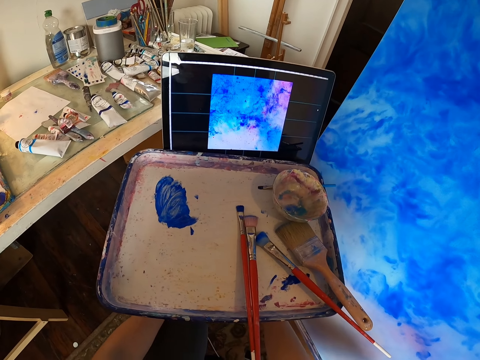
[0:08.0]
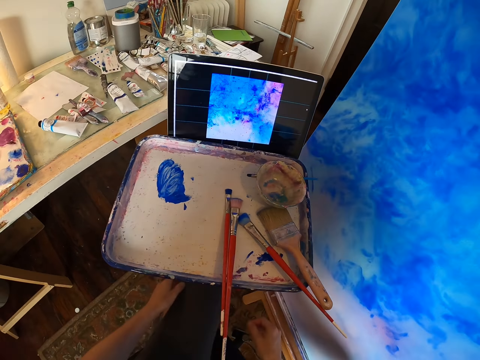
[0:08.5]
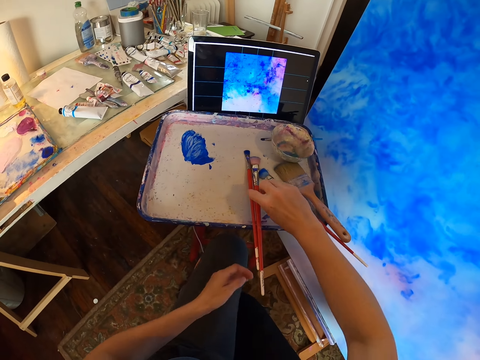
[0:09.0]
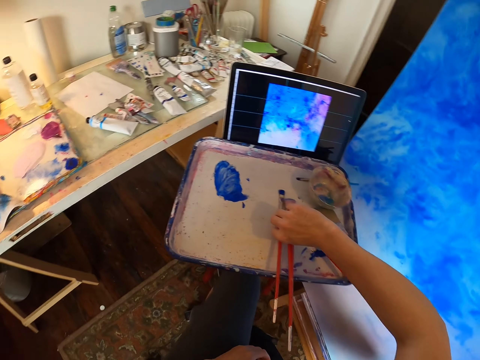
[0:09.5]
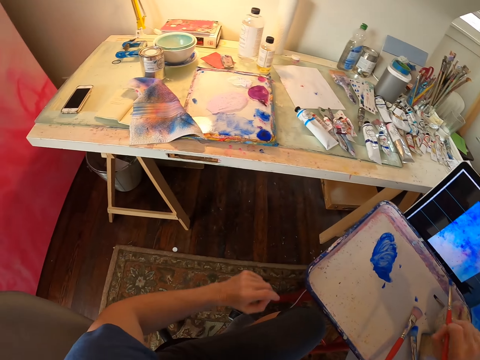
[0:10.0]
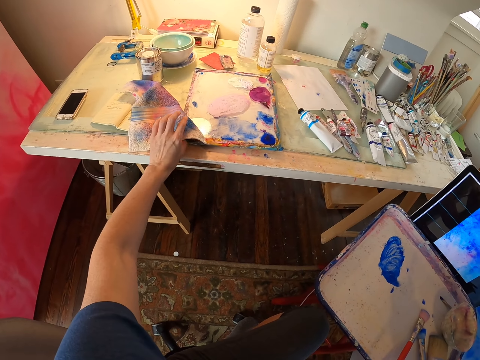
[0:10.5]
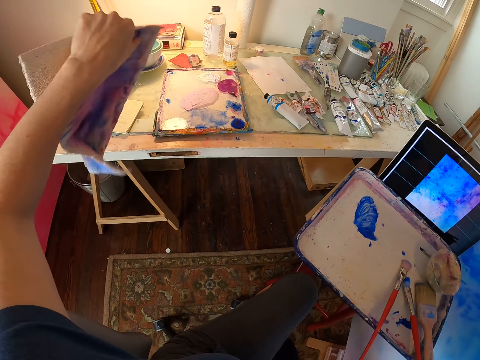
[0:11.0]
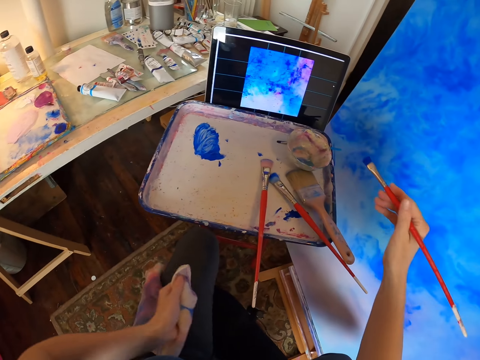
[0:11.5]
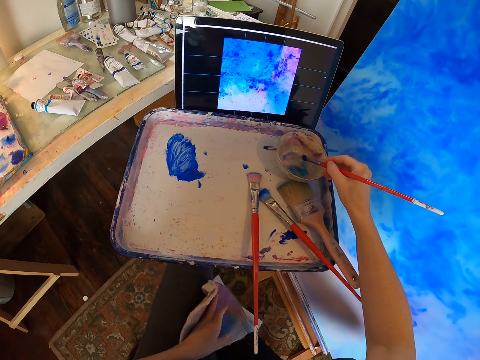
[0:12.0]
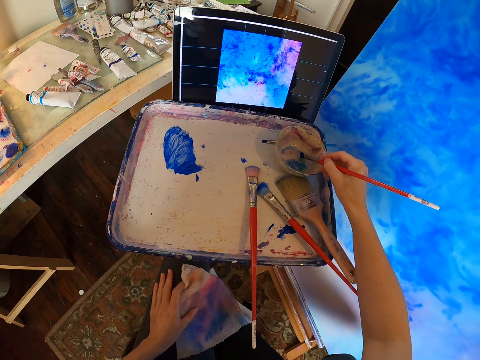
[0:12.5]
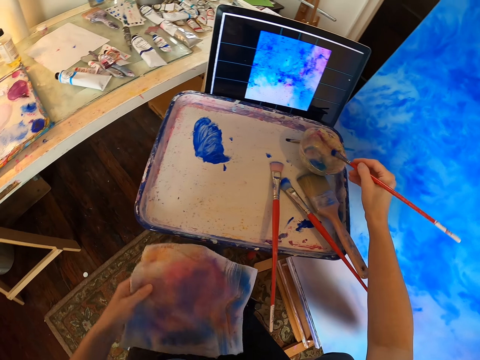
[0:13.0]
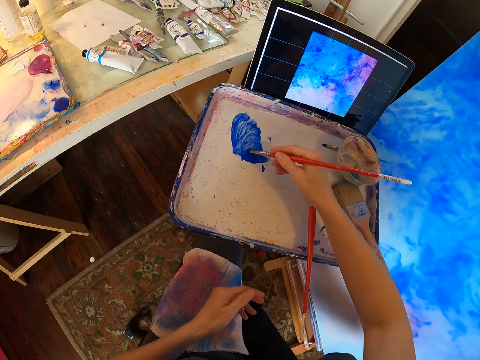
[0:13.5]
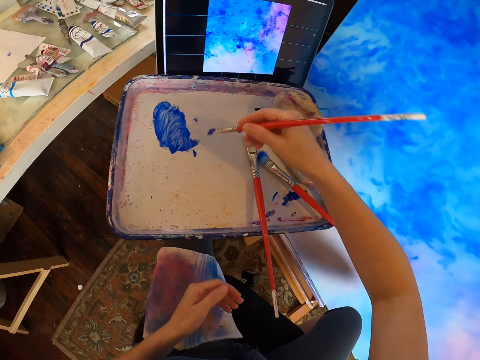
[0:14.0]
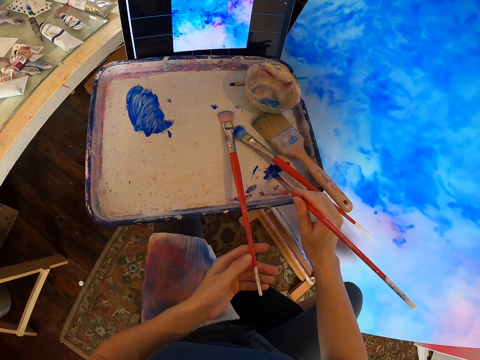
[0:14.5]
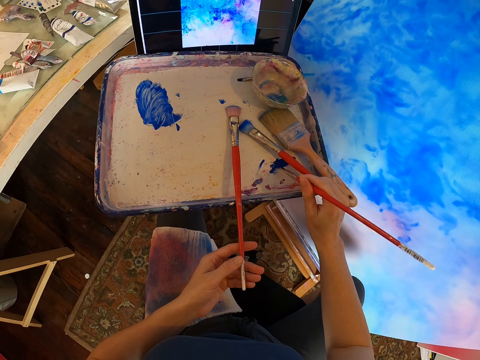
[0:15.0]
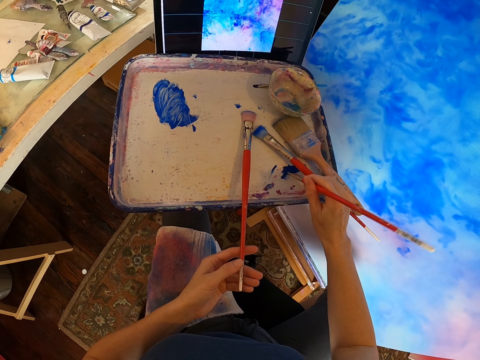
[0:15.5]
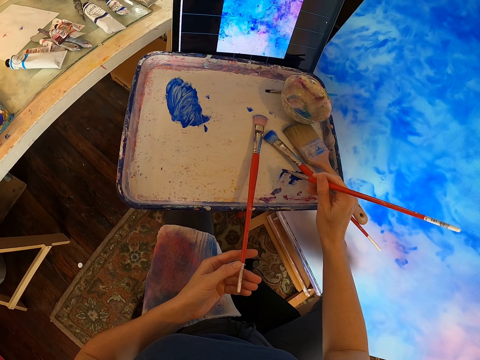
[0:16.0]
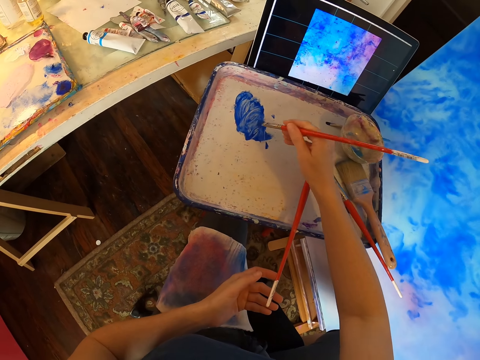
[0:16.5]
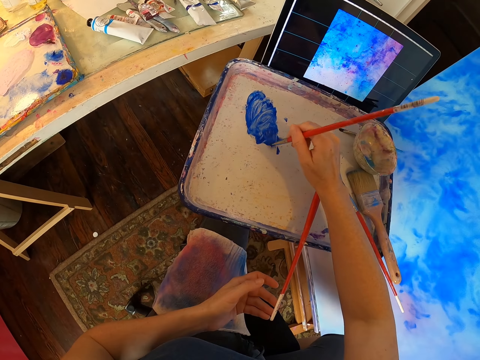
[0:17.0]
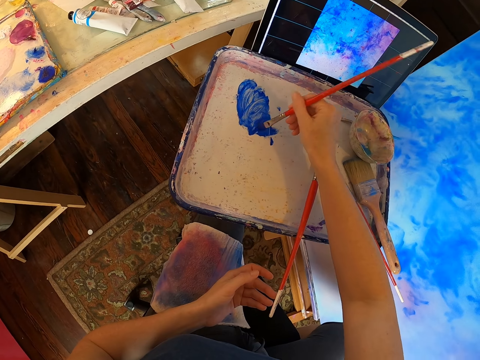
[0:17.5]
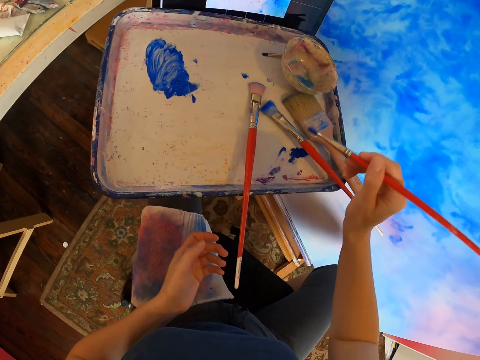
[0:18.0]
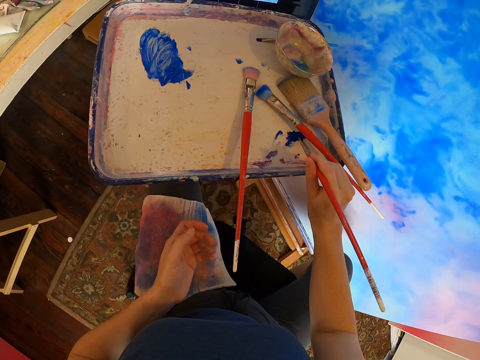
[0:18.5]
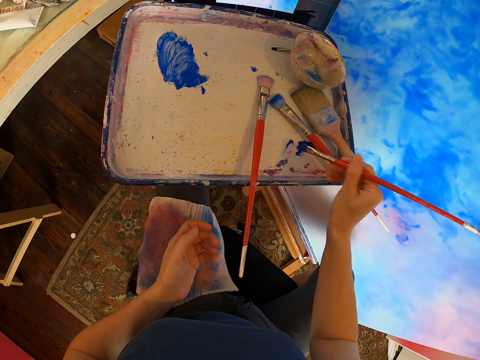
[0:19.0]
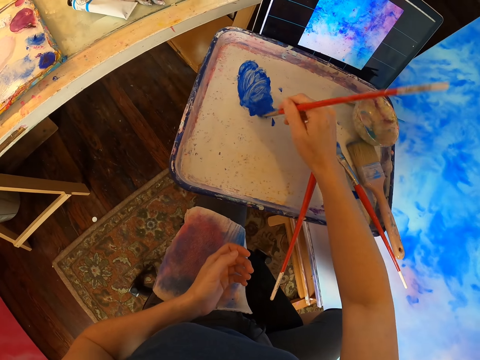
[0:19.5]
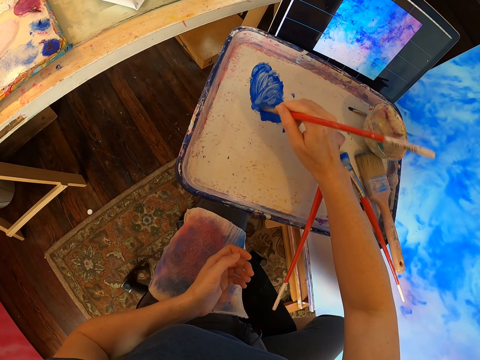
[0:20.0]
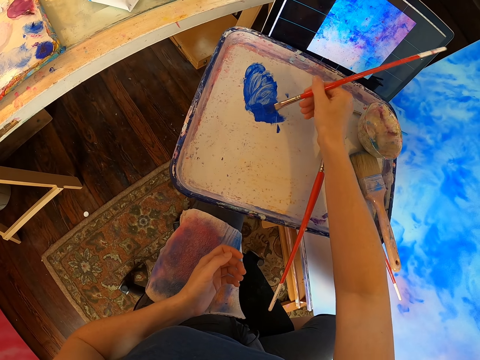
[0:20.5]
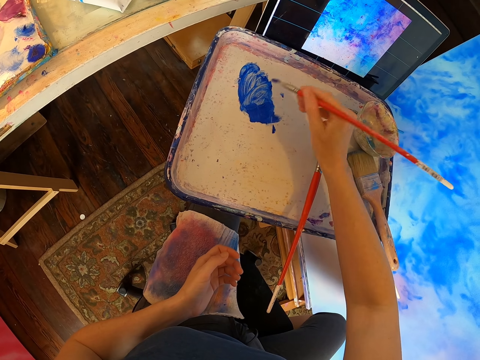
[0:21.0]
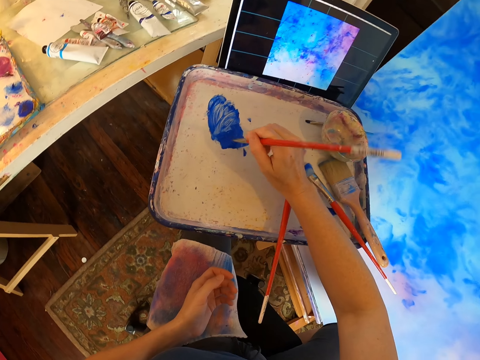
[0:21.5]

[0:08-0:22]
The camera wearer takes a paint brush. They take a towel from the table. They dip the brush in the paint. They mix the paint. They take the paint. They rub the brush on the paint. They mix the paint.

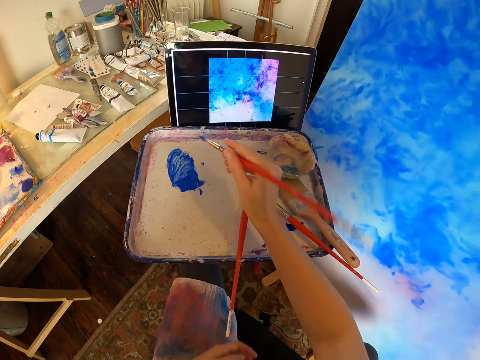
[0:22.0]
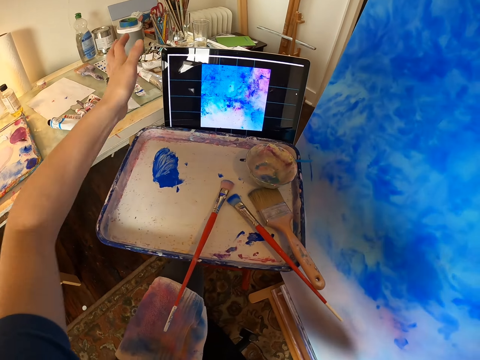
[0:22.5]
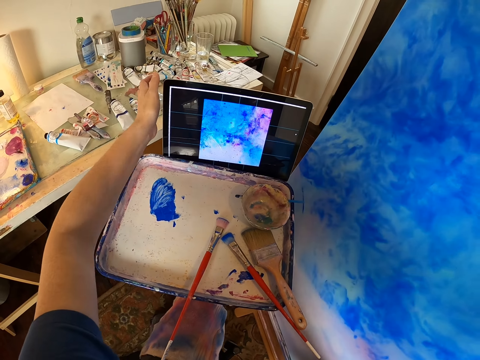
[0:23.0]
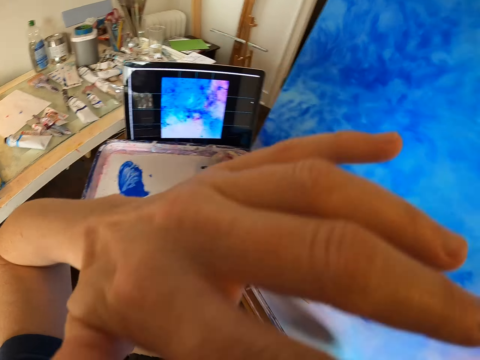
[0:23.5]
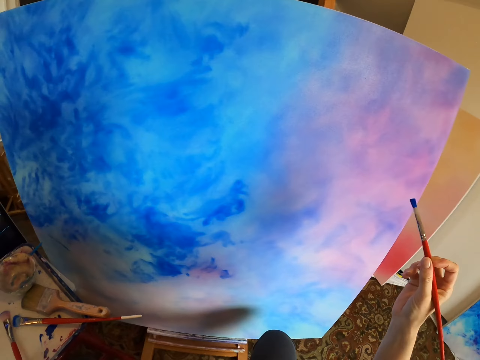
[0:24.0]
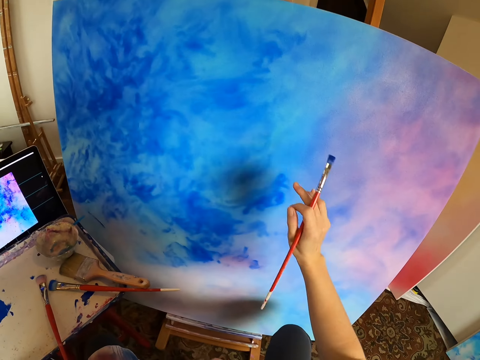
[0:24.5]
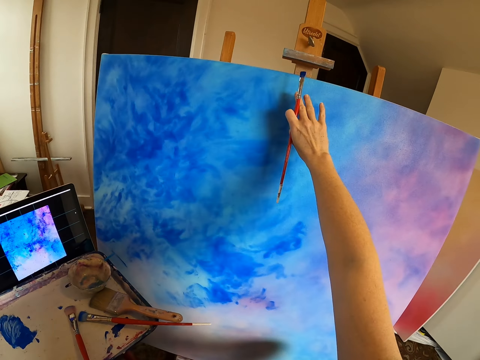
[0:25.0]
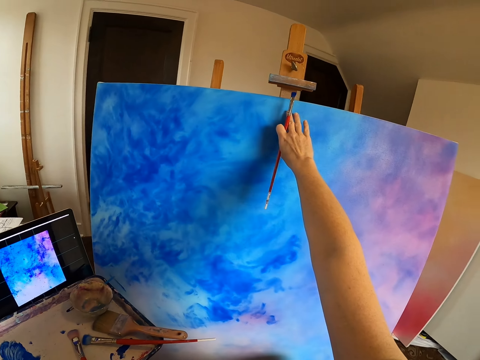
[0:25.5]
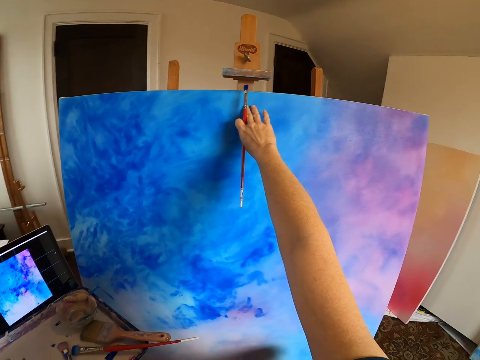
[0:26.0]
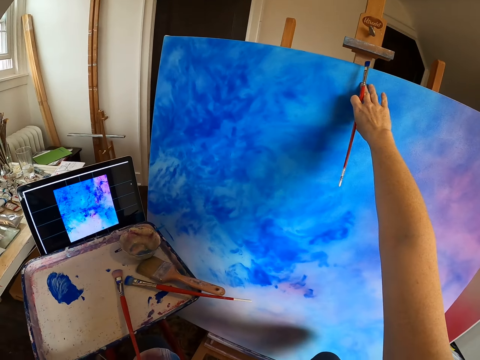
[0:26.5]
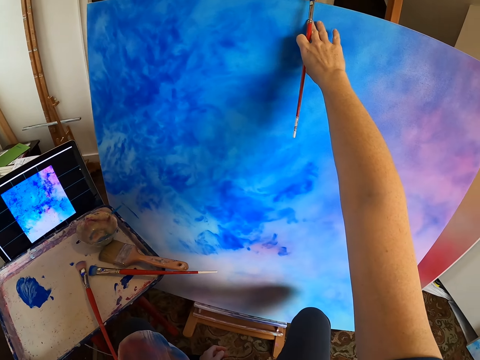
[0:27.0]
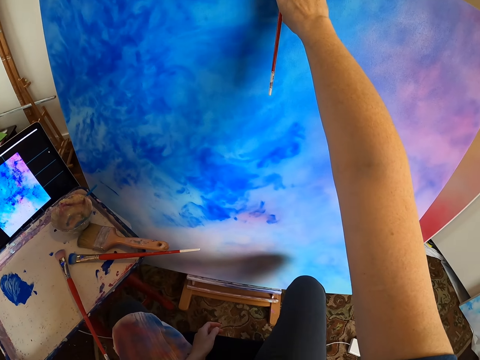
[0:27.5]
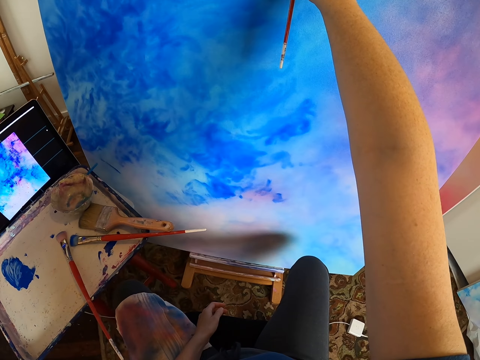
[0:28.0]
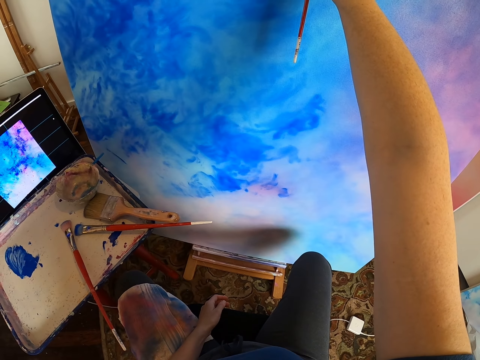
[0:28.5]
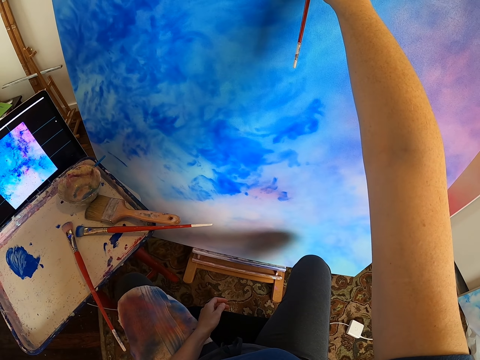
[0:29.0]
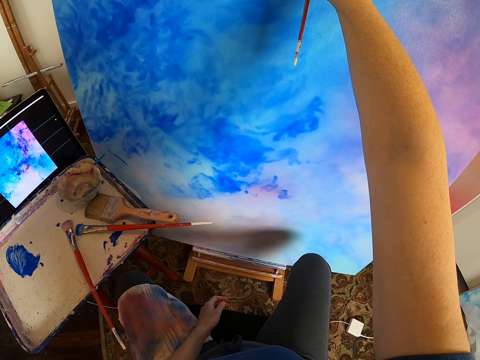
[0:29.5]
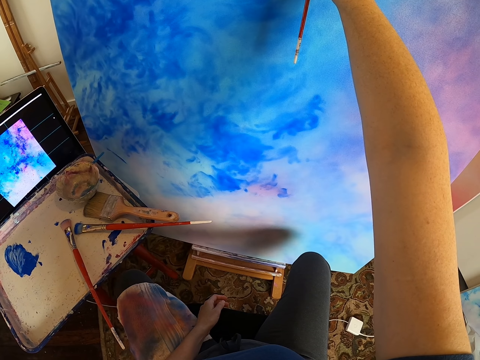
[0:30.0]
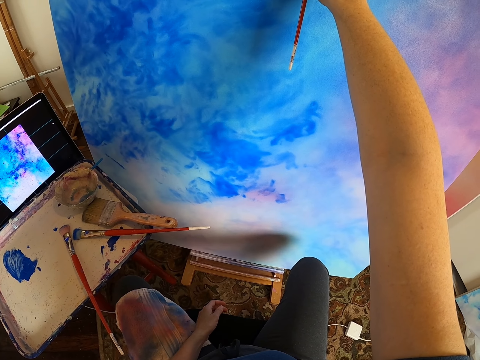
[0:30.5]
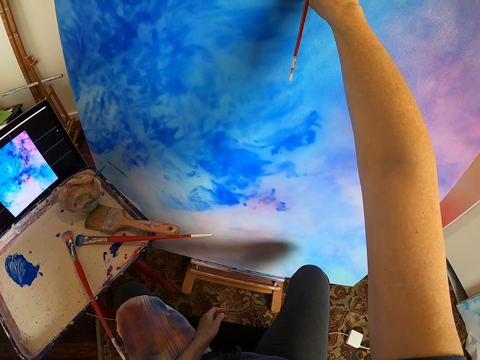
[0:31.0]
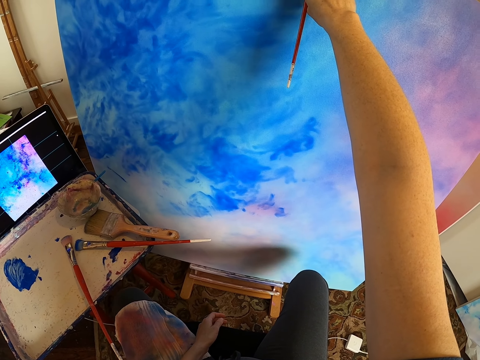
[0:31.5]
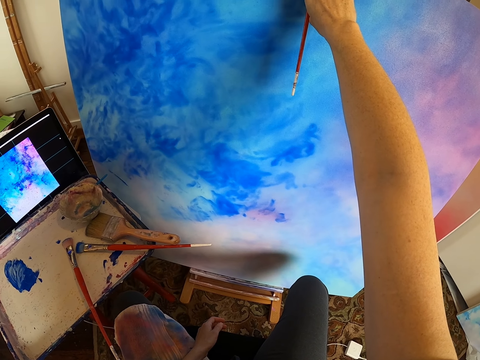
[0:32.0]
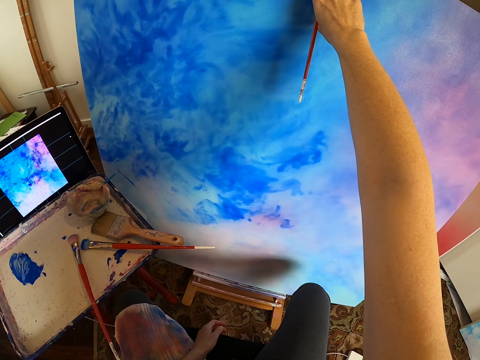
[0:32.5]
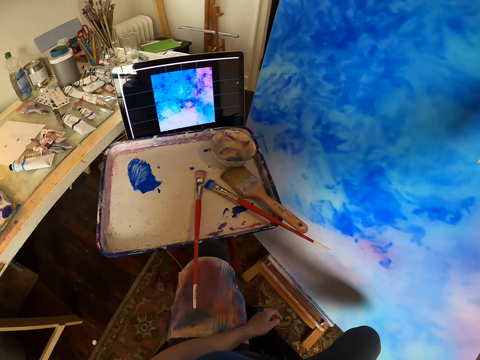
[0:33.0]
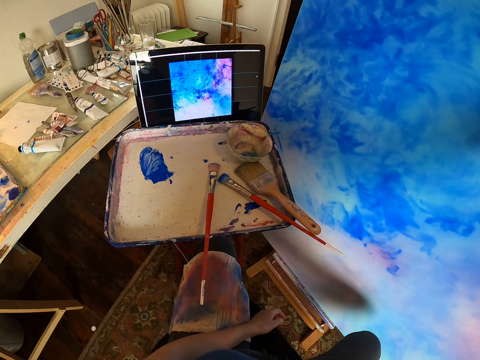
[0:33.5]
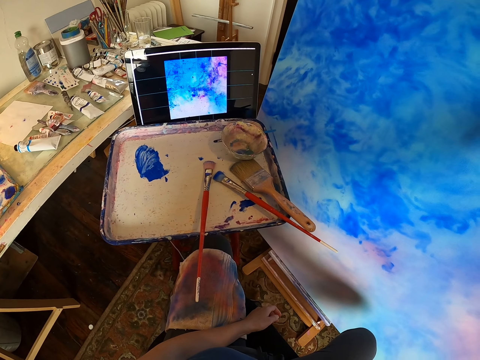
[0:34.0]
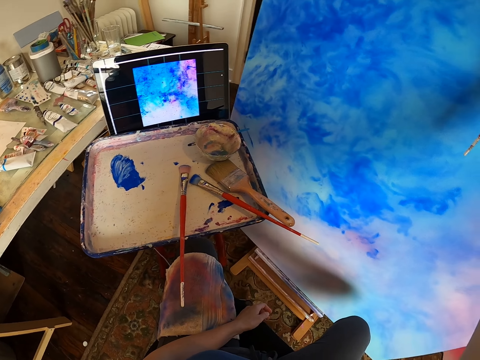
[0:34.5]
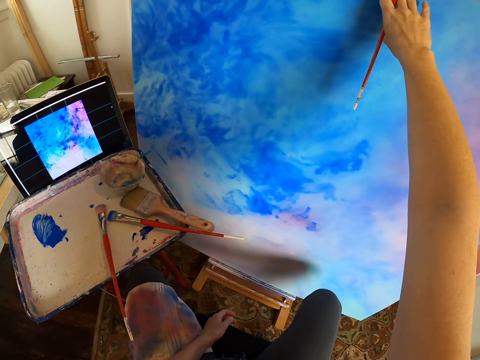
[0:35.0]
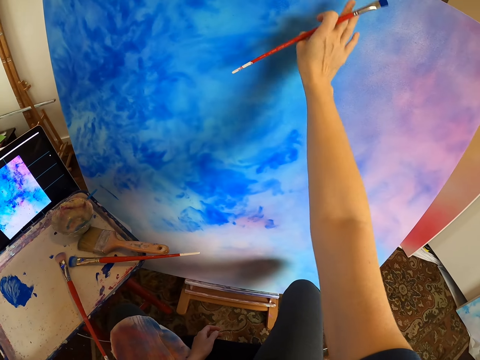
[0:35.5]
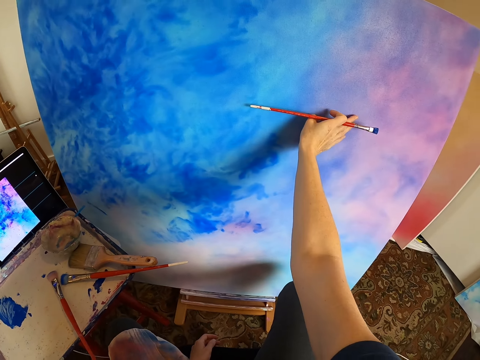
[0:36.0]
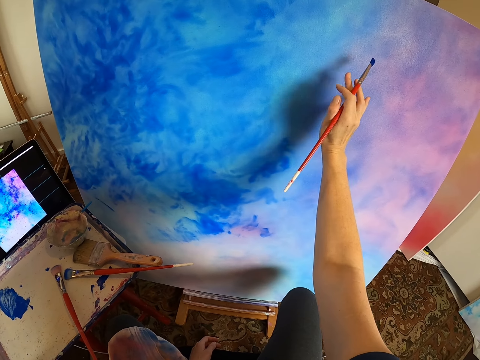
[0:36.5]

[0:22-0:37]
The camera wearer paints a canvas with a paint brush. They hold the painting. They stare at the painting. They look at the picture in the computer.
